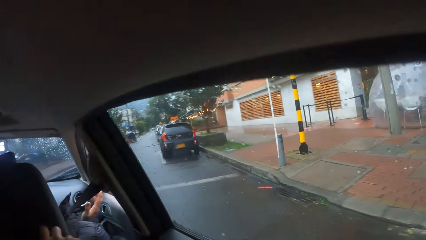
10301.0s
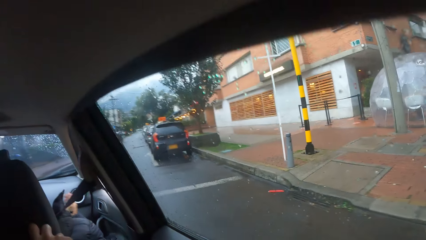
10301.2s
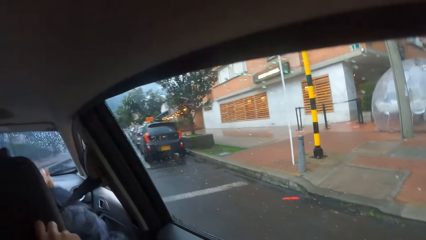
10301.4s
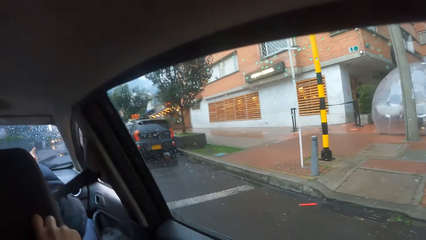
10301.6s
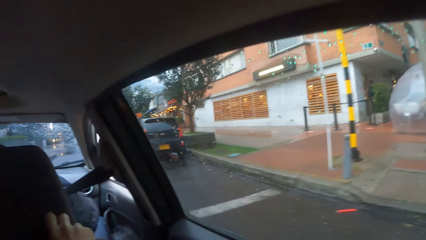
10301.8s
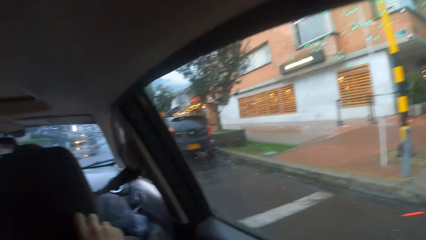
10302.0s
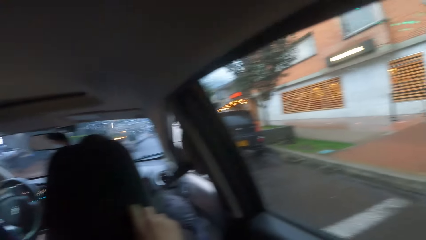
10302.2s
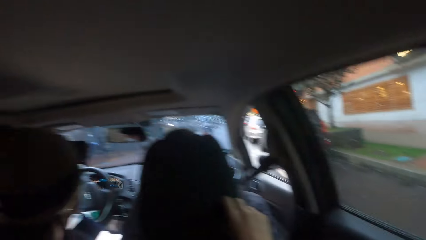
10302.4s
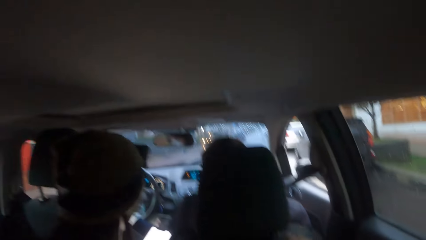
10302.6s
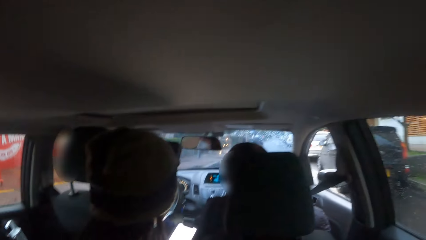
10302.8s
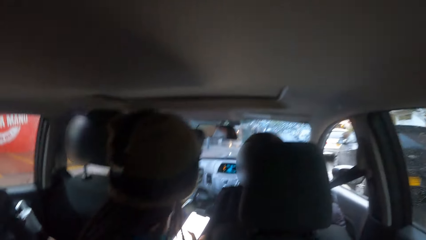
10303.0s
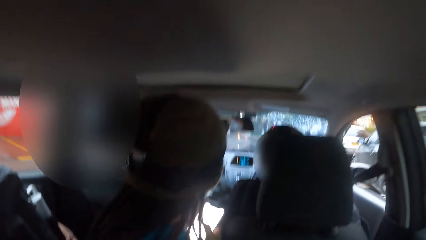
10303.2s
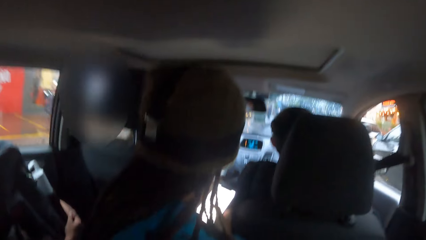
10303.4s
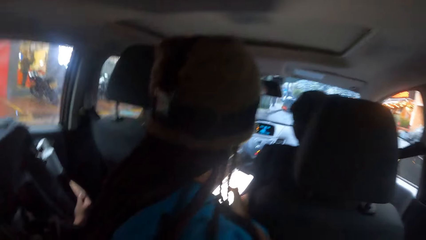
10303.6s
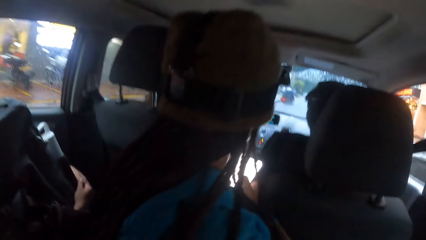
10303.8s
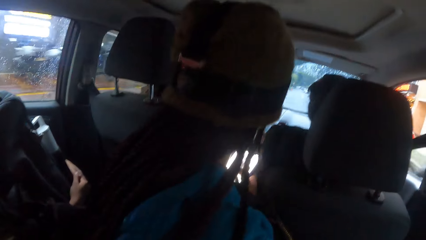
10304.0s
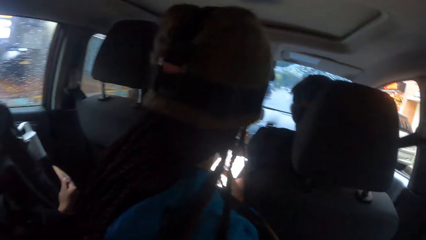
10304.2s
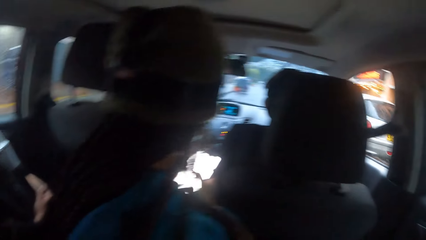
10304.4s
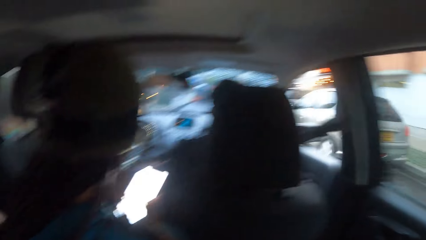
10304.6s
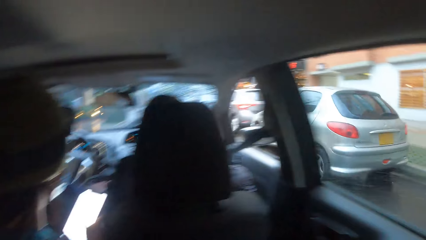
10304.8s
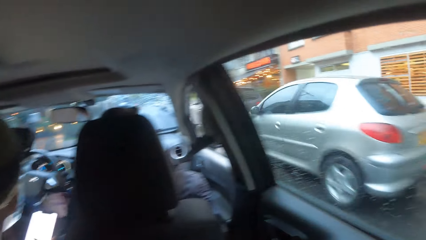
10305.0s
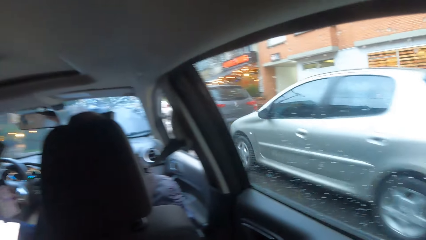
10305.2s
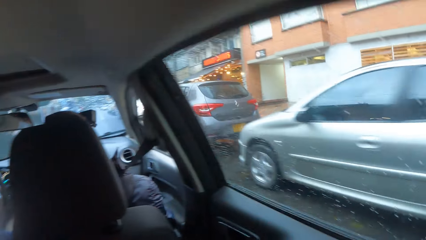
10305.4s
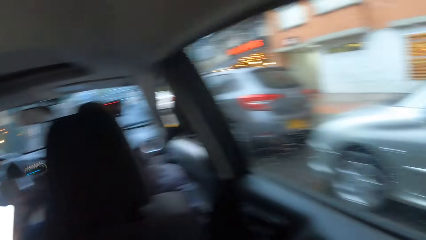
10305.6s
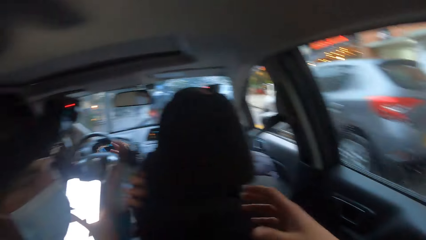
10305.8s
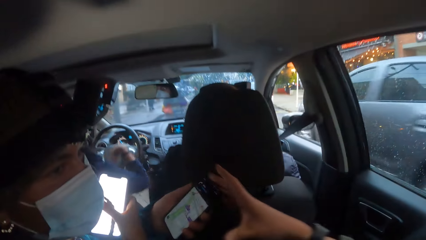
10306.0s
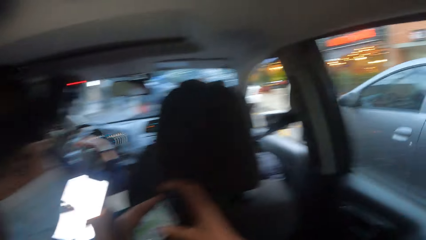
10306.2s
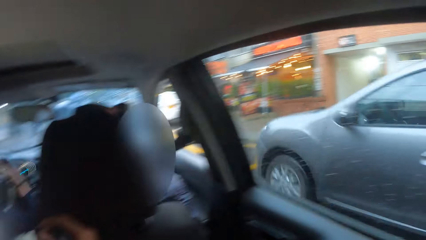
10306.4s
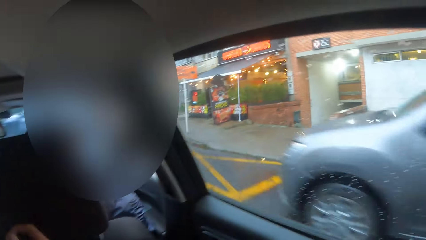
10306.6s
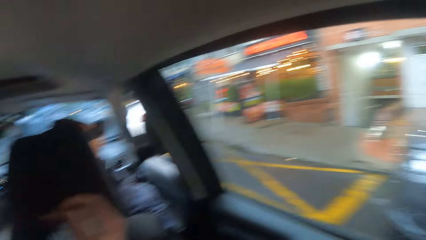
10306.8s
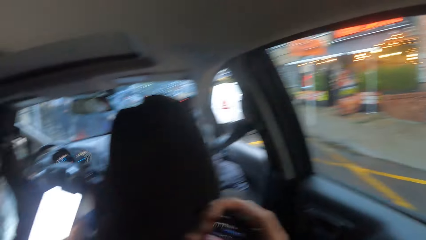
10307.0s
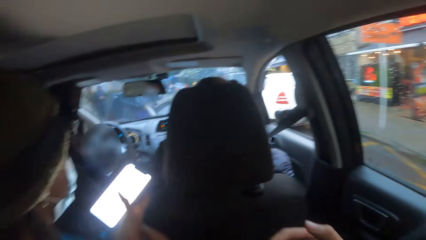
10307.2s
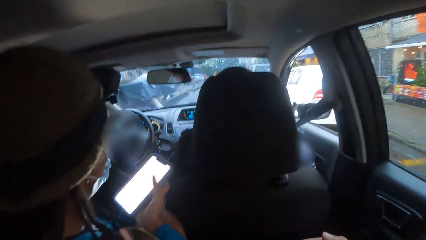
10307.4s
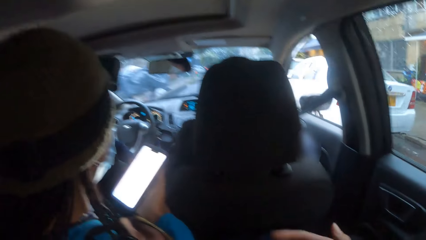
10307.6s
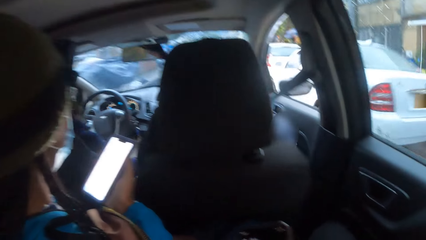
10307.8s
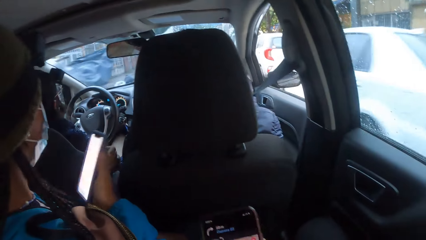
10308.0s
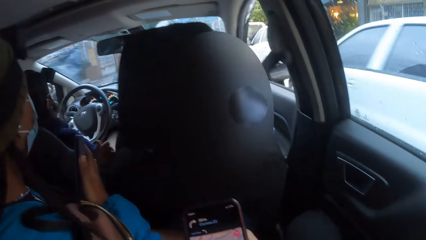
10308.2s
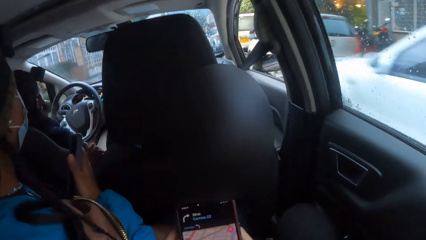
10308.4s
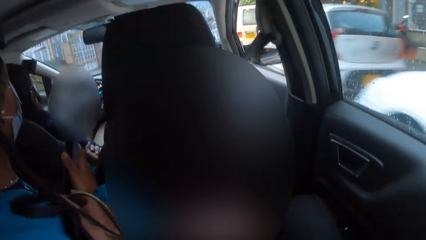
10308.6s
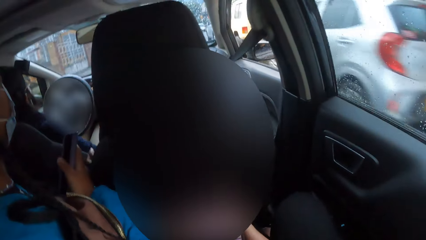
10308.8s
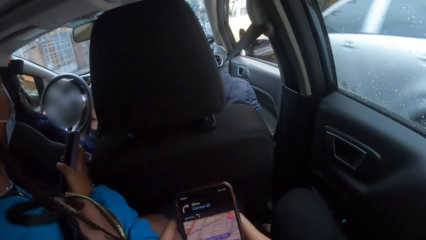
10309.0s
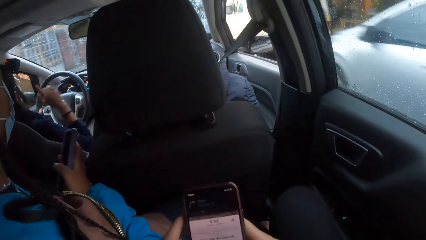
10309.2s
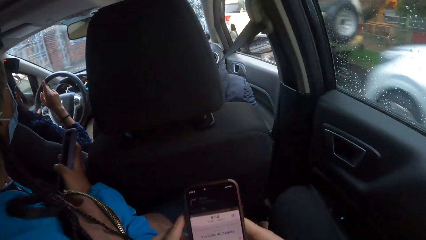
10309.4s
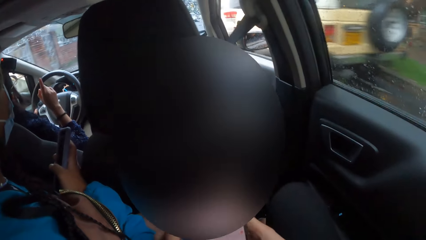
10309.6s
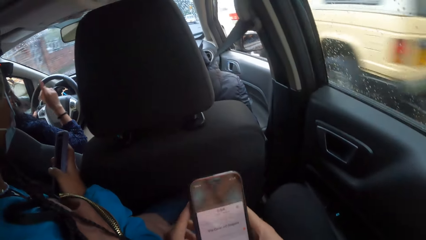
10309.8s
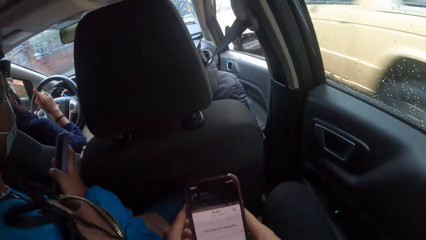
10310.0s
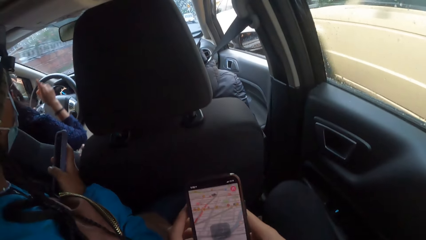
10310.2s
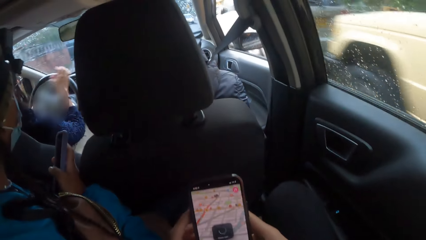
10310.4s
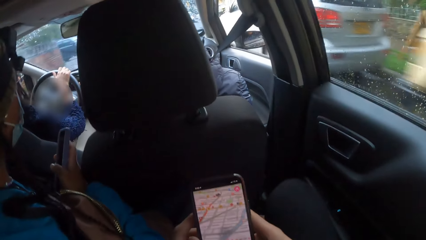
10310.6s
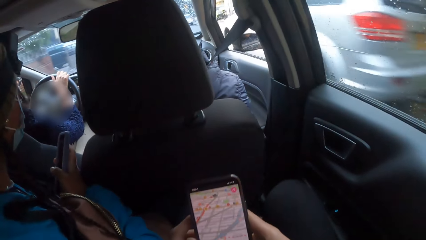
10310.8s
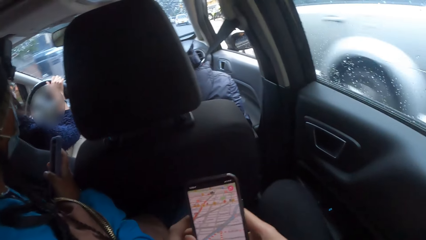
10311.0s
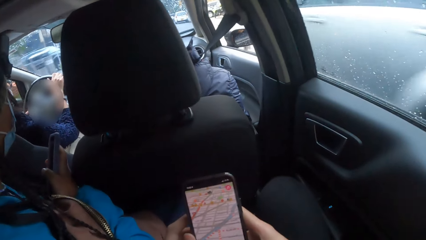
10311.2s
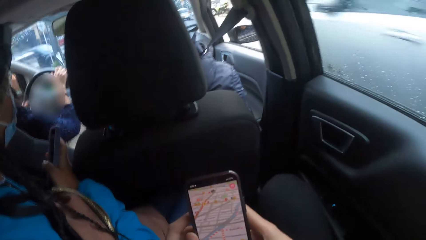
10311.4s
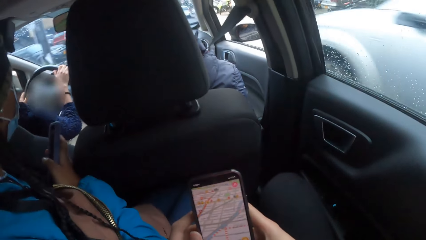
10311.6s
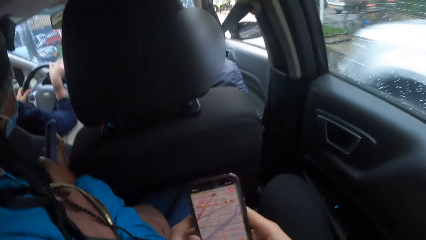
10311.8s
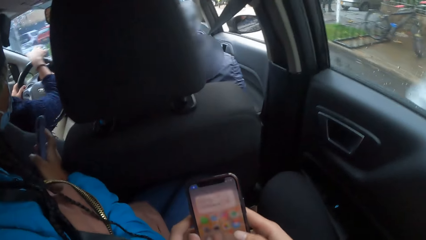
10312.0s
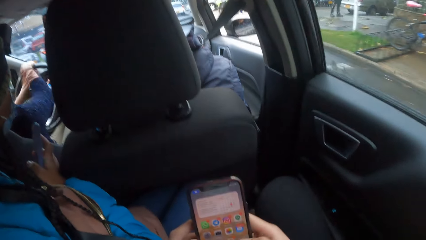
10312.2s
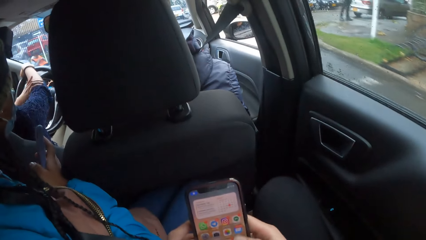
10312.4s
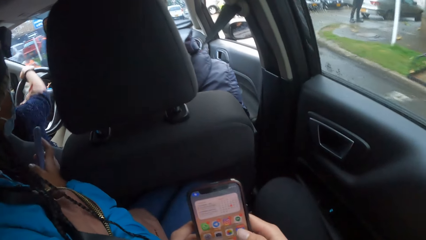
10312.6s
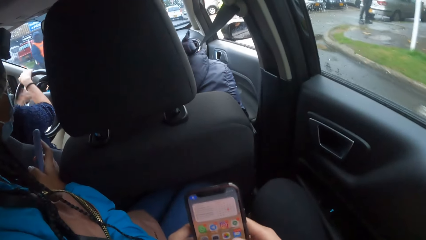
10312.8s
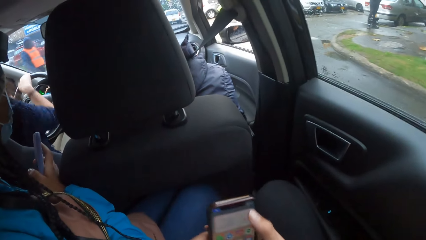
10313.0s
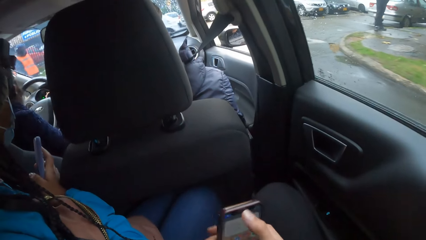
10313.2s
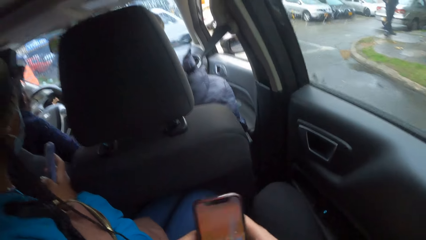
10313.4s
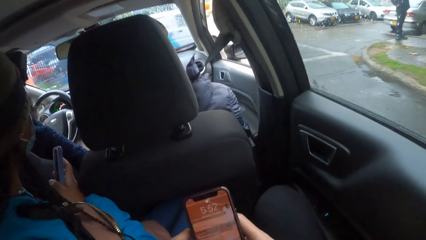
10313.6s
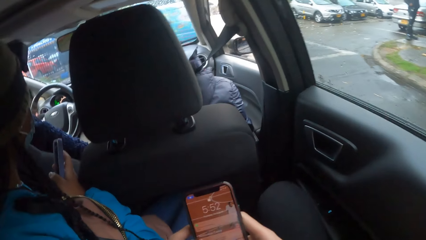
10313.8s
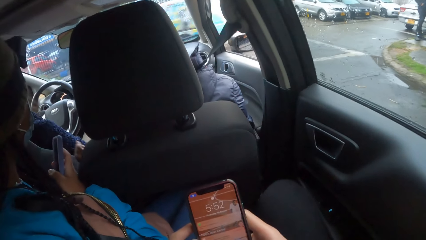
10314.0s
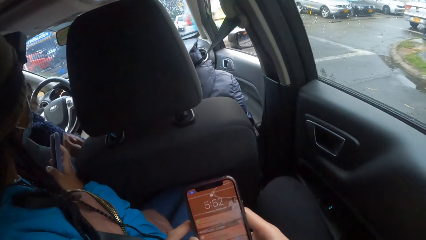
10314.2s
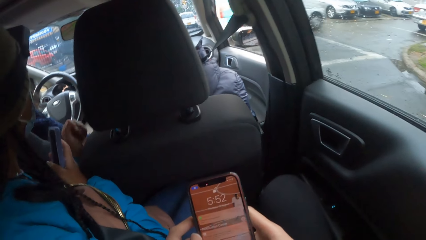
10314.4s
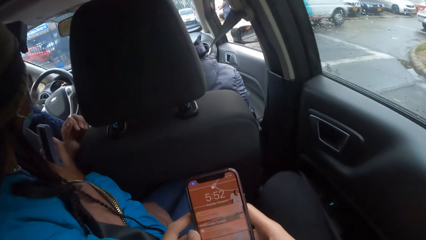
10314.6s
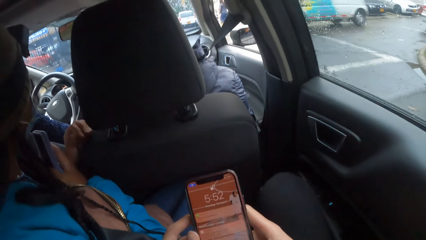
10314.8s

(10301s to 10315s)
The woman presses the phone in her right hand. The camera wearer collects the phone from the woman with her right hand. The woman passes the phone in her left hand to the camera wearer. The woman holds the phone with both hands. The camera wearer presses the phone with both hands. She scrolls through the phone.
